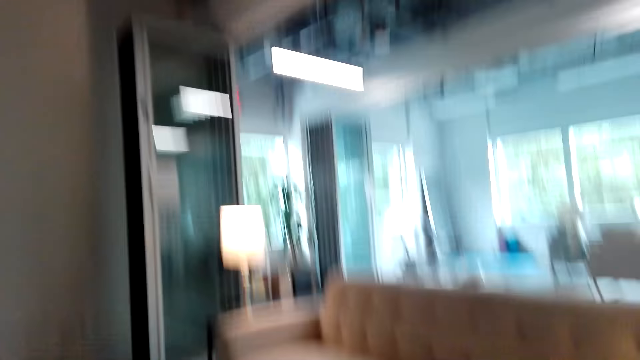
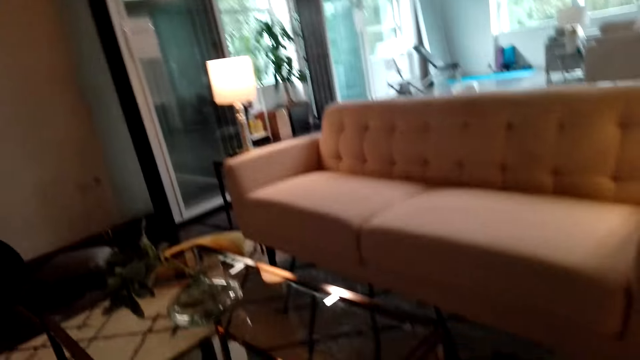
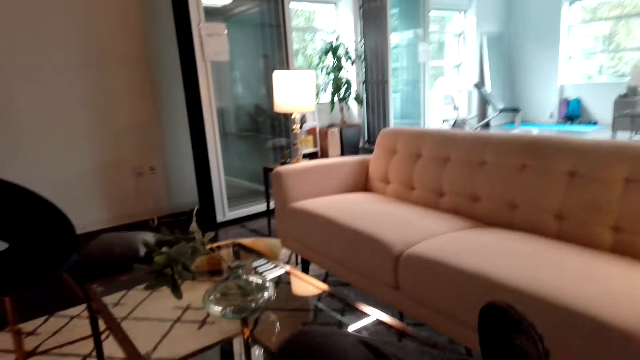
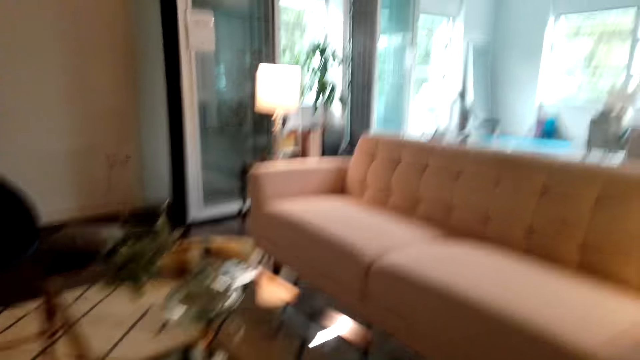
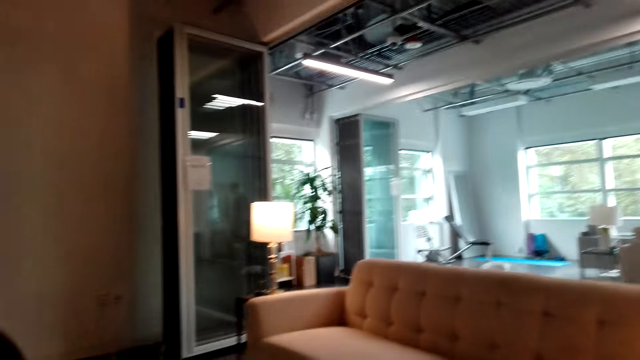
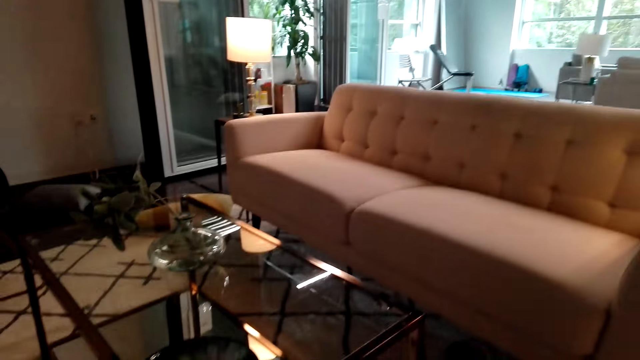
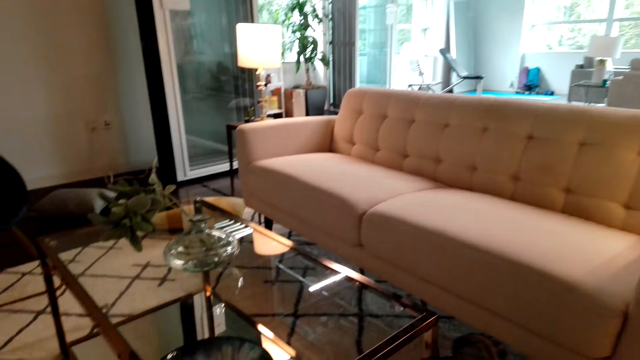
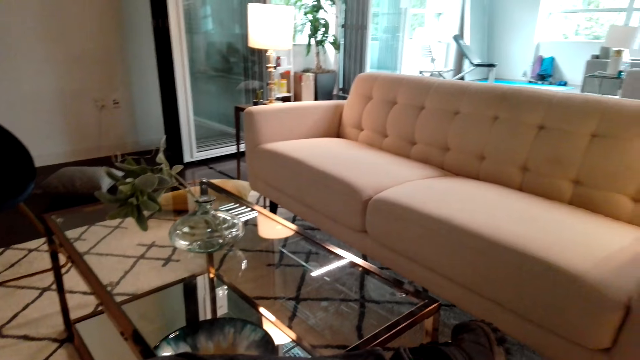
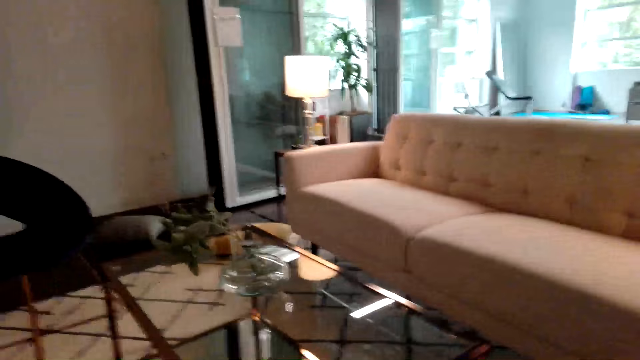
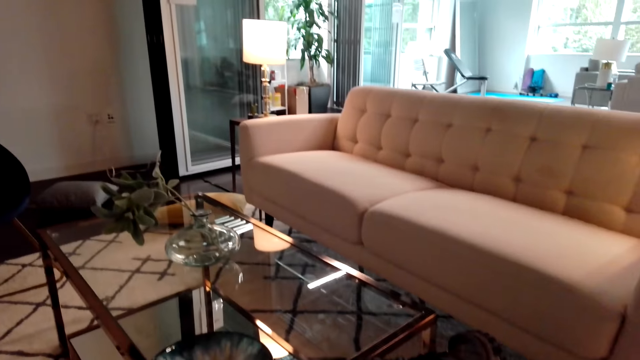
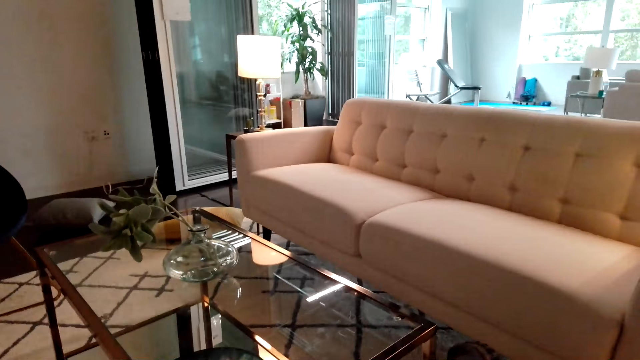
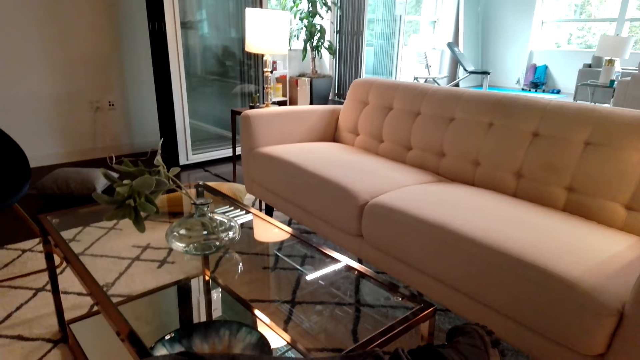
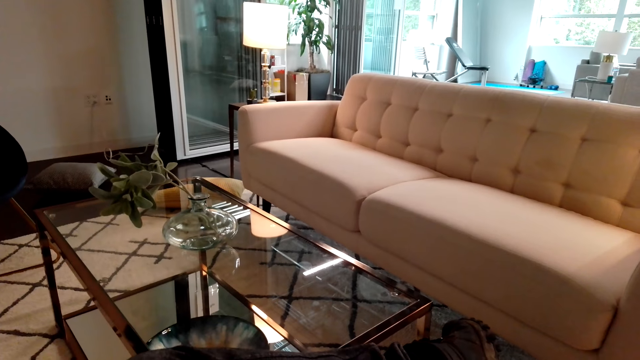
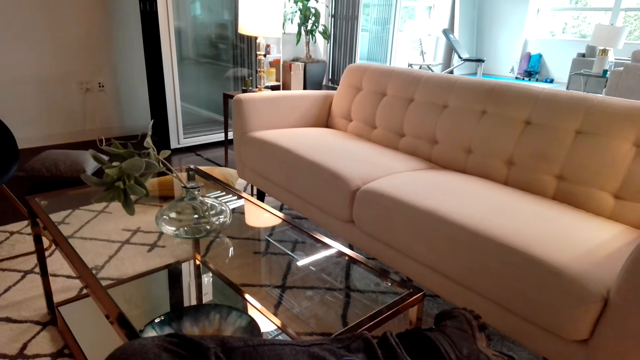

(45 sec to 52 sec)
The camera wearer sits down on a sofa.

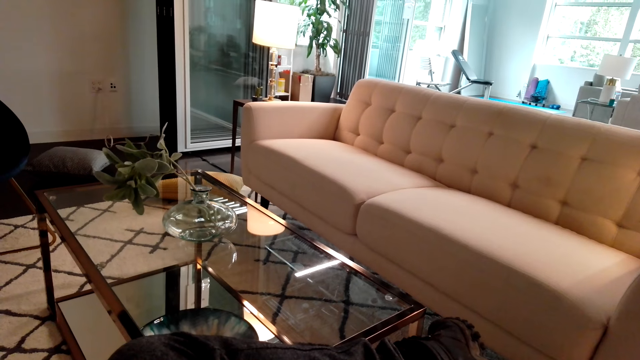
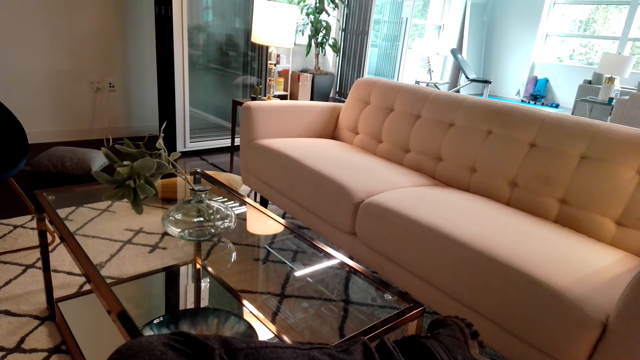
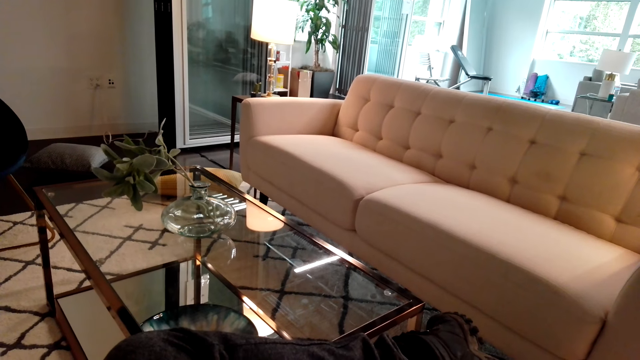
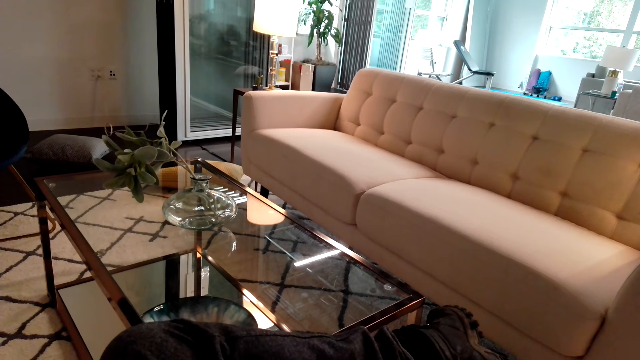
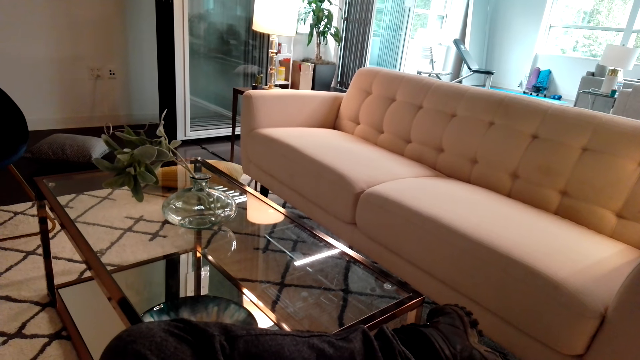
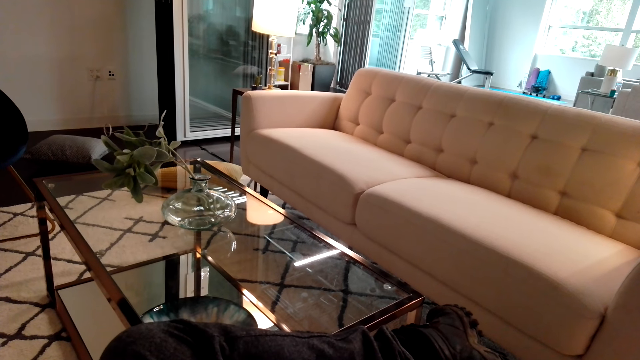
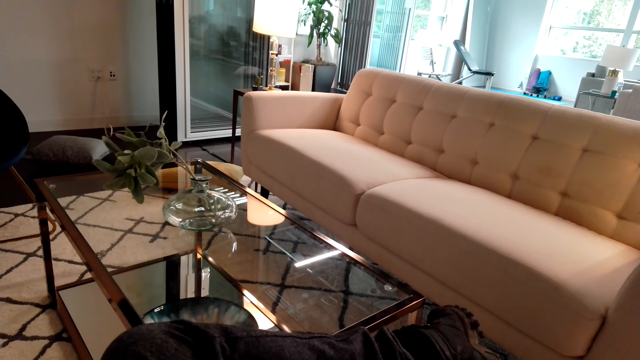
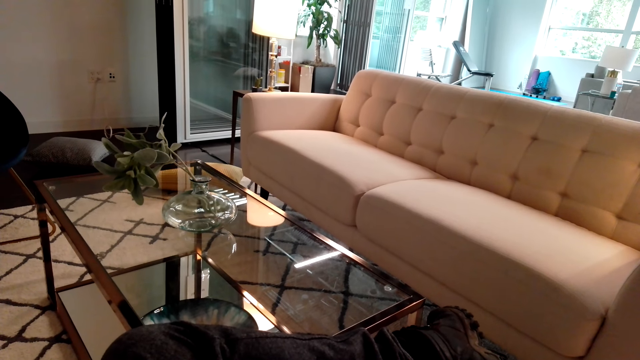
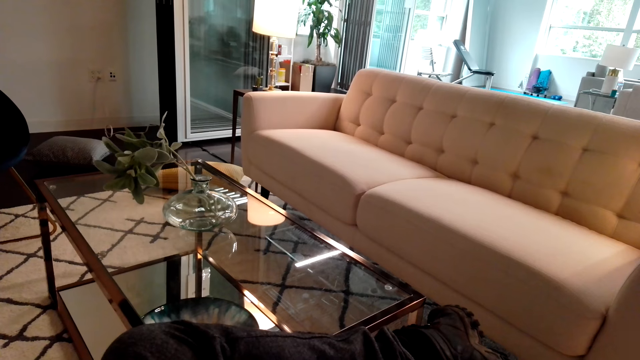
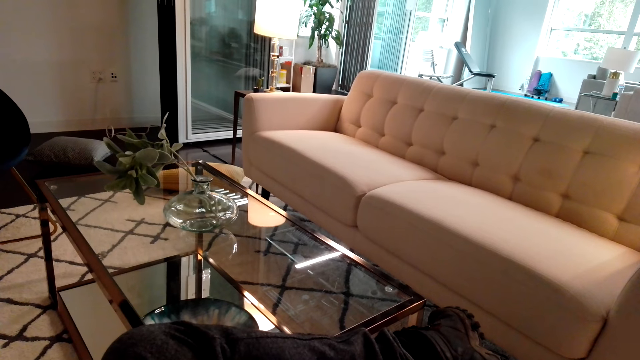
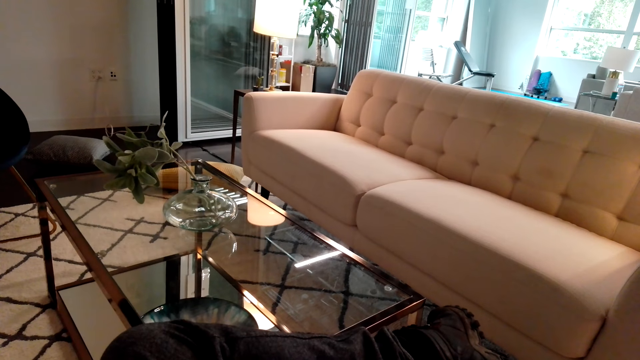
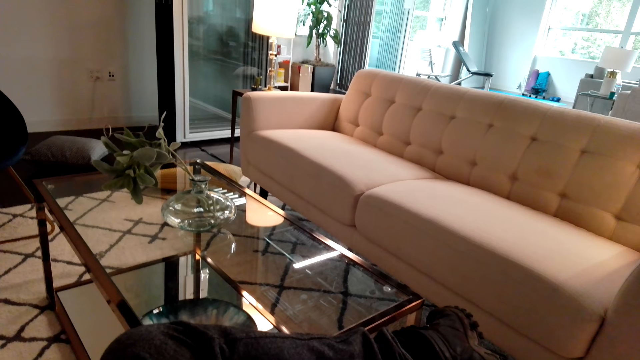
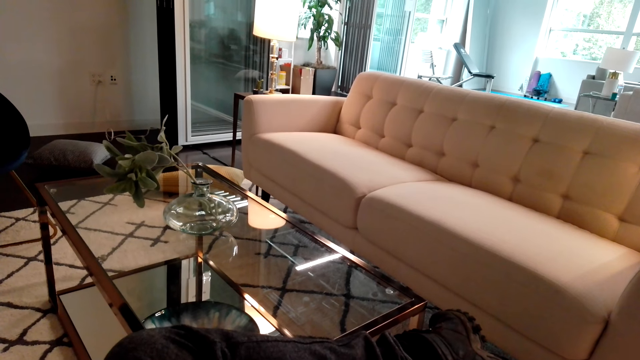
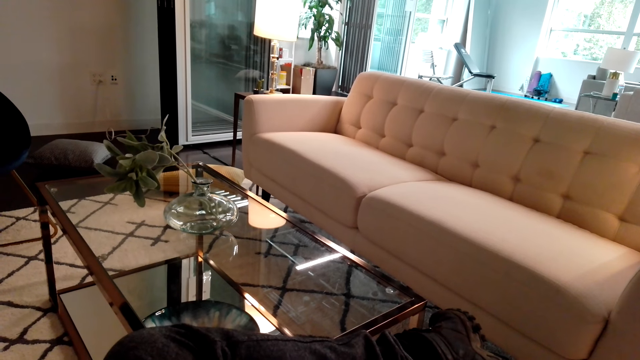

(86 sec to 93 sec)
The camera wearer moves a leg.

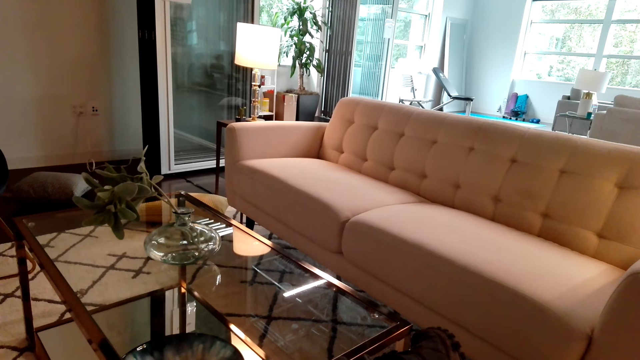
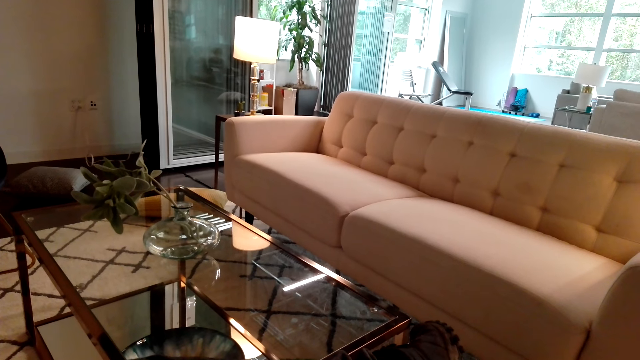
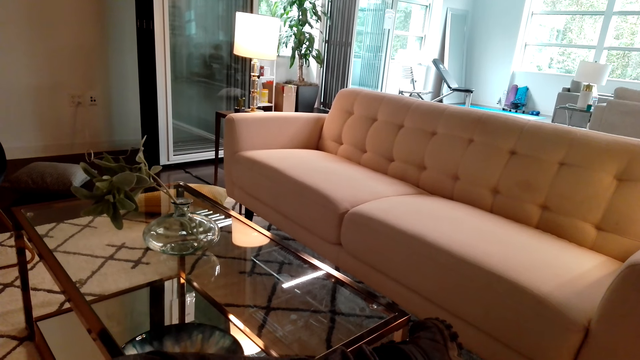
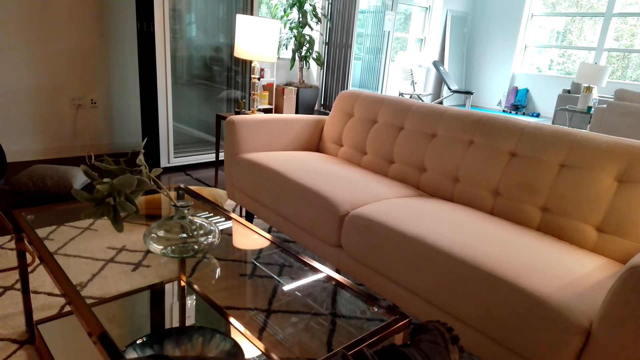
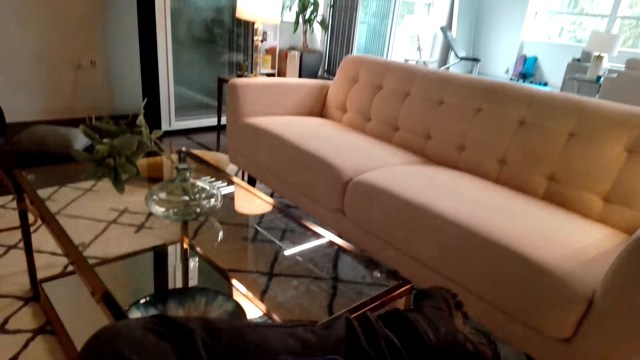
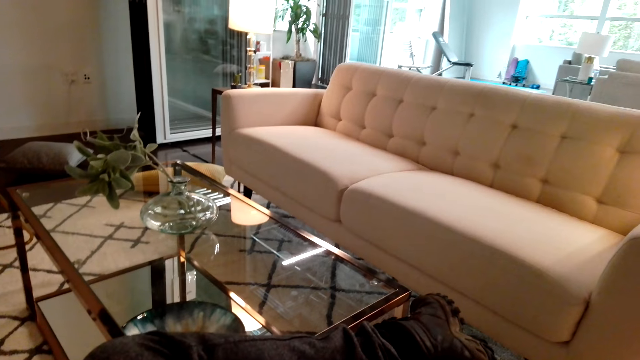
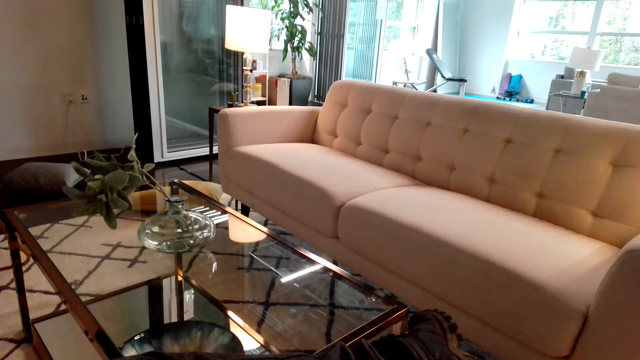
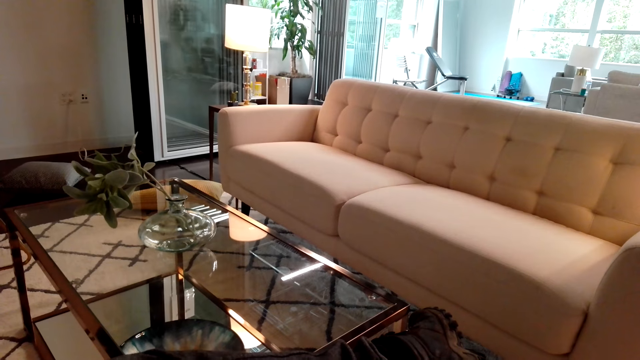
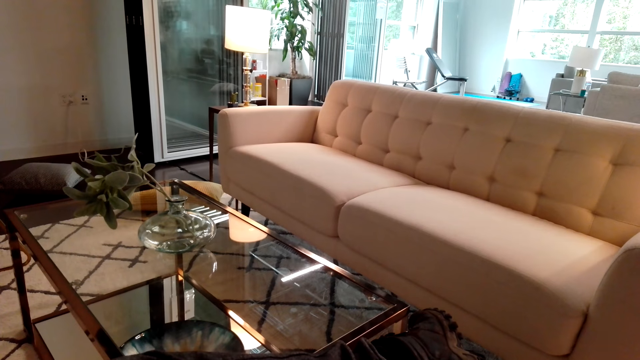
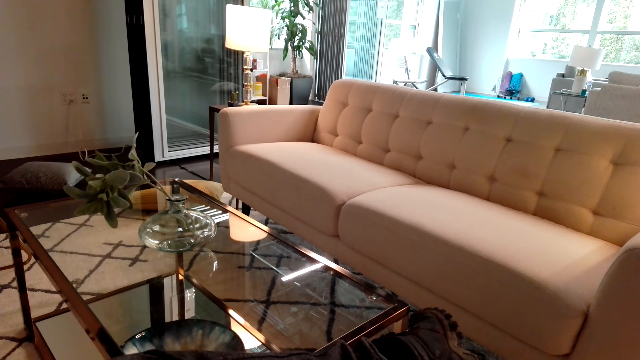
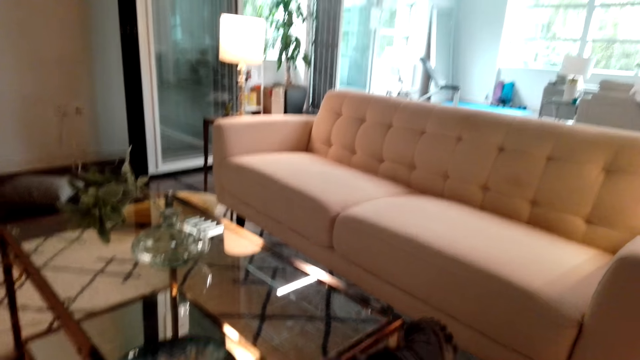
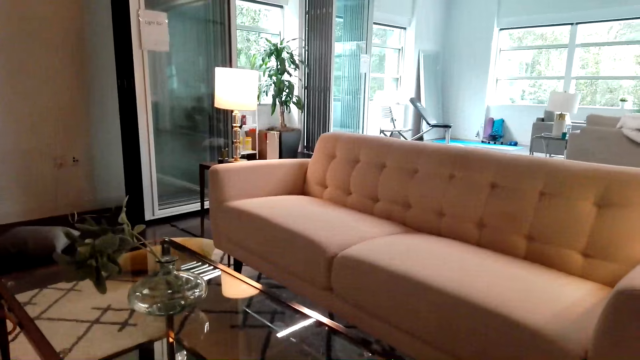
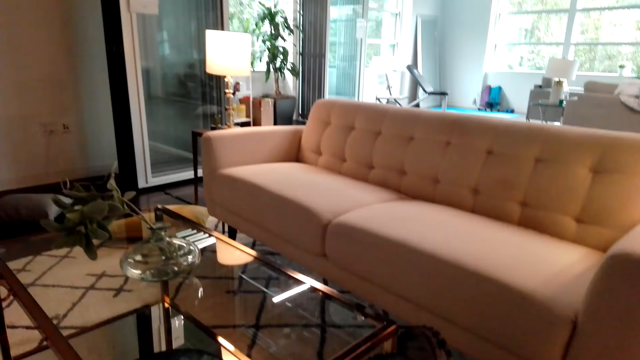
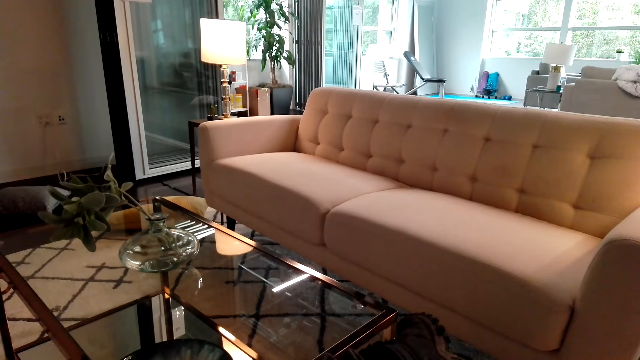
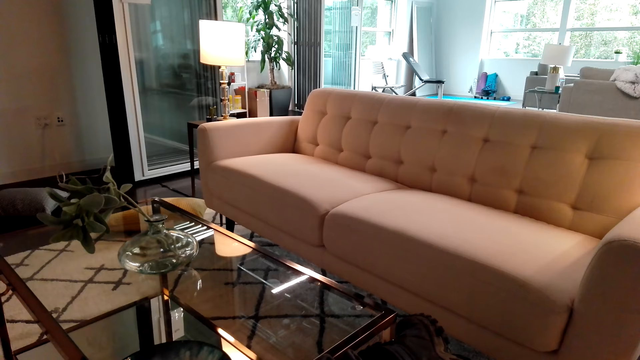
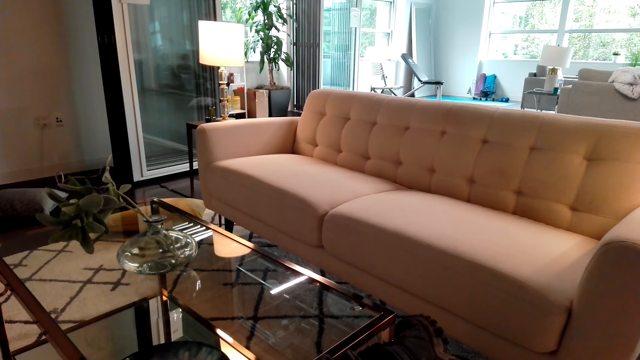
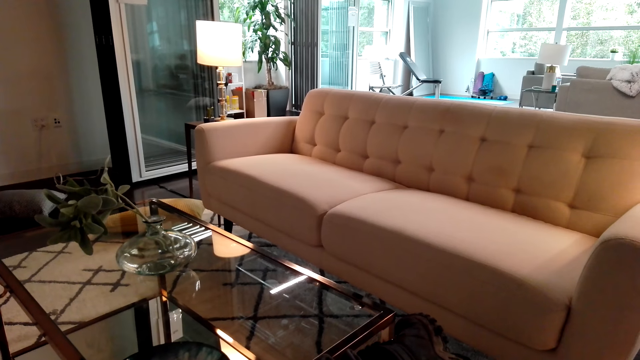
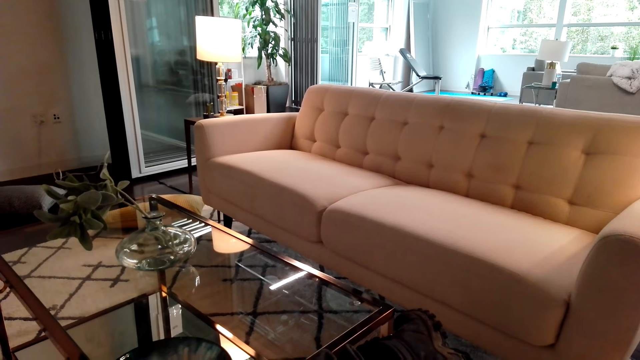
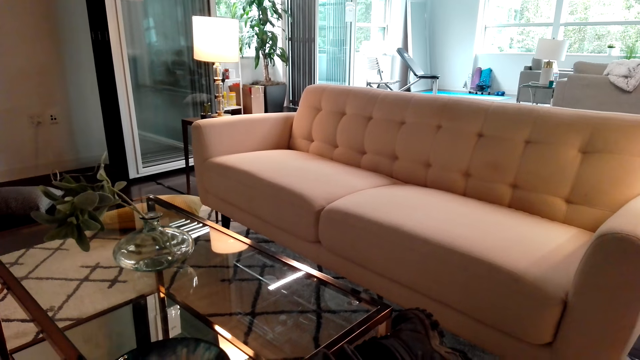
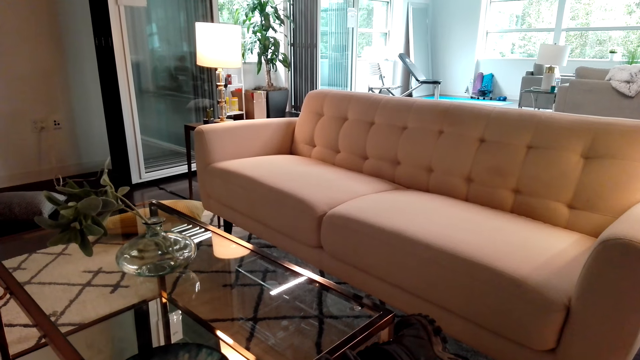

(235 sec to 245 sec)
A man talks.
